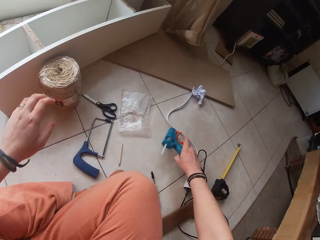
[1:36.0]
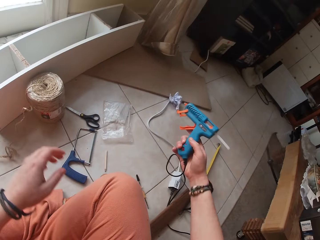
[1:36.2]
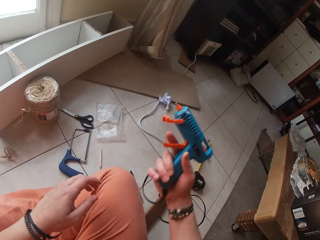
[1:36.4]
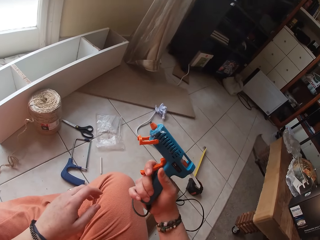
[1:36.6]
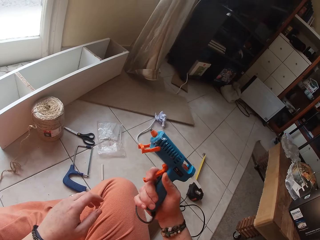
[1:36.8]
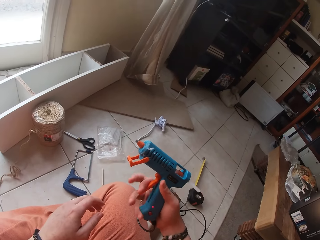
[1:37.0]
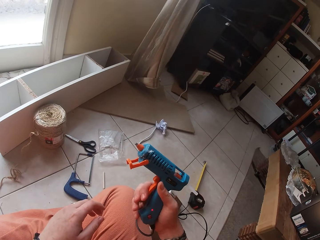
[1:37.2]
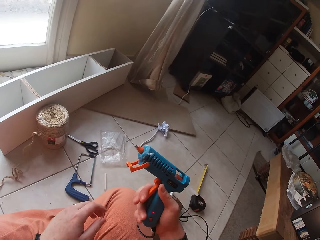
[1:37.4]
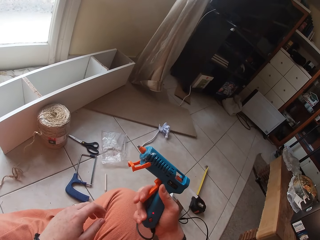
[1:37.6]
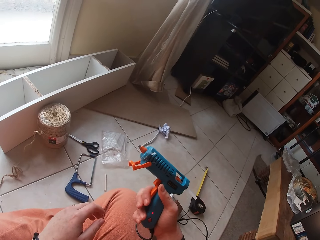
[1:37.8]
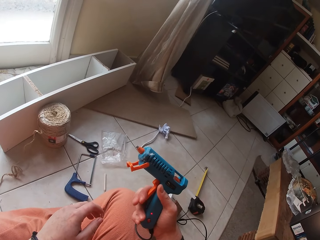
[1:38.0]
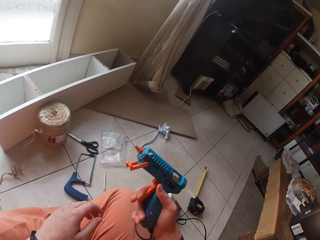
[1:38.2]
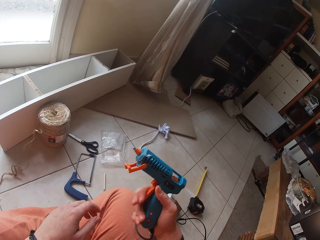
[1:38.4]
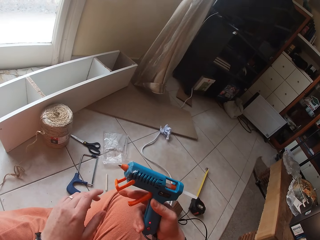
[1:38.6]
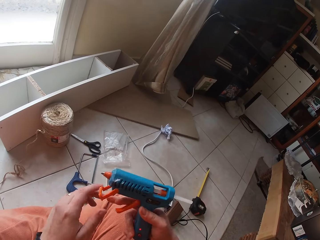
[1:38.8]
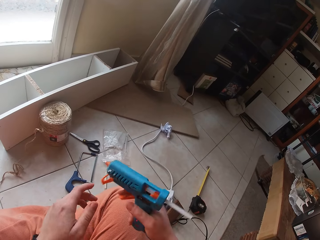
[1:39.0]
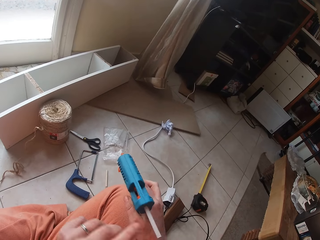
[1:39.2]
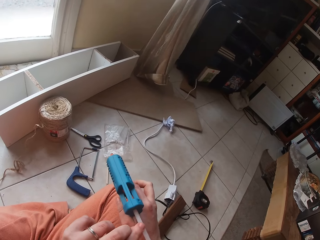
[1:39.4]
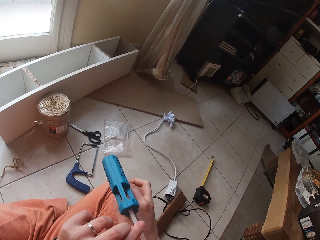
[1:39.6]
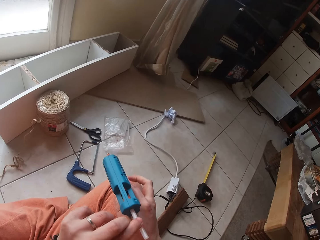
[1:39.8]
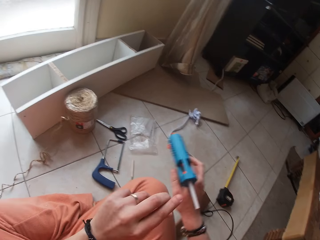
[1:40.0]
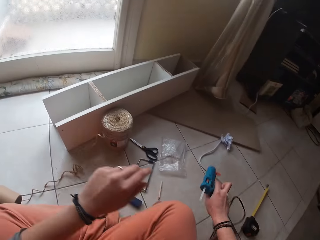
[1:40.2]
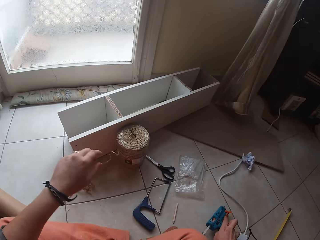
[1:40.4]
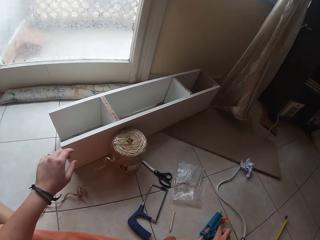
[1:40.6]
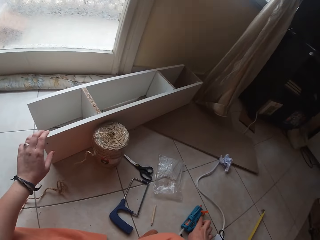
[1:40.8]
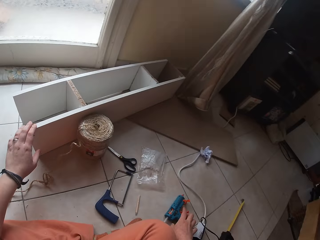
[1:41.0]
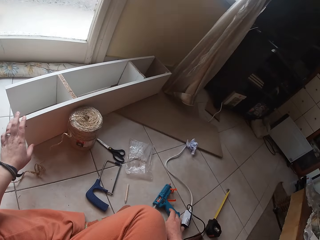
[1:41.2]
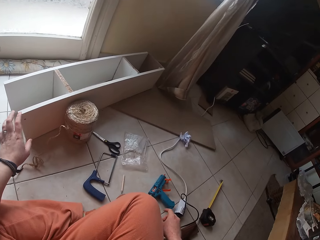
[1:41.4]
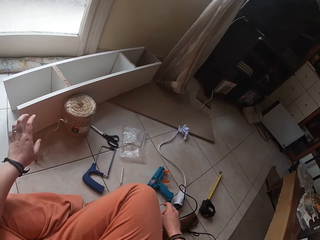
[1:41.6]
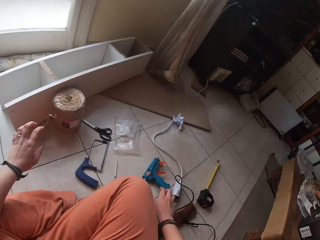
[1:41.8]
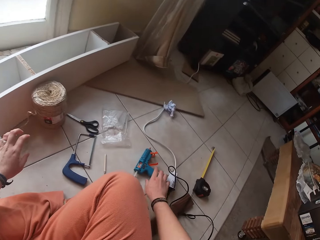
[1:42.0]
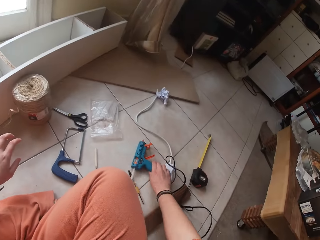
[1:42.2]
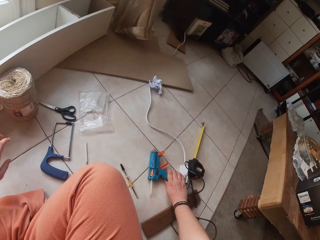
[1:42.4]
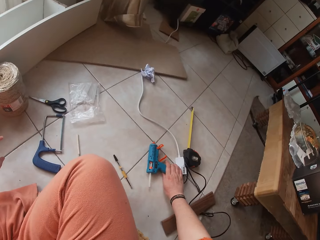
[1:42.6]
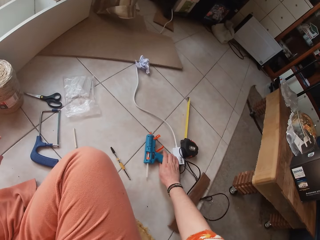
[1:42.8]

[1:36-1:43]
The camera wearer picks up the glue gun from the floor with her right hand. She presses the glue gun trigger in her right hand. She looks at the glue gun. She touches the glue gun with her left hand. She drops the glue gun in her right hand on the floor. She drags the glue gun on the floor with her right hand.

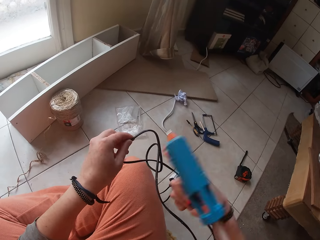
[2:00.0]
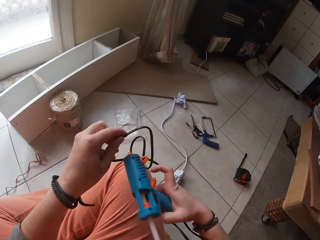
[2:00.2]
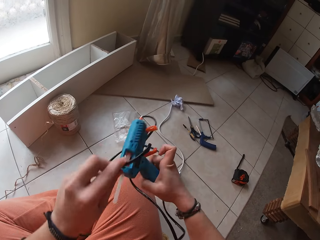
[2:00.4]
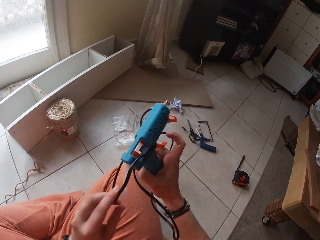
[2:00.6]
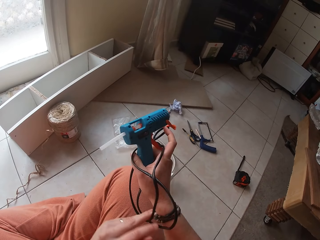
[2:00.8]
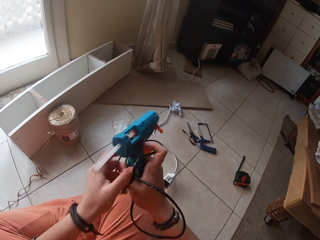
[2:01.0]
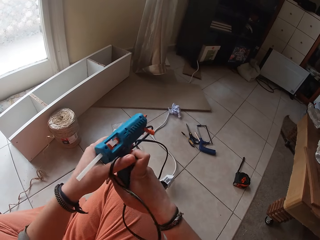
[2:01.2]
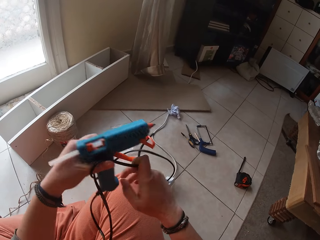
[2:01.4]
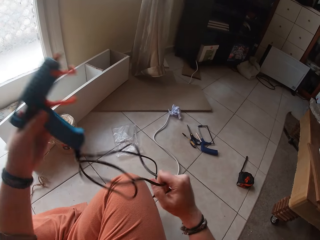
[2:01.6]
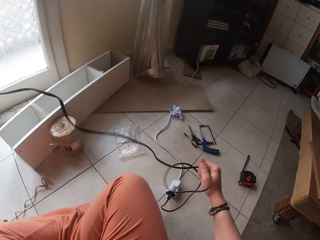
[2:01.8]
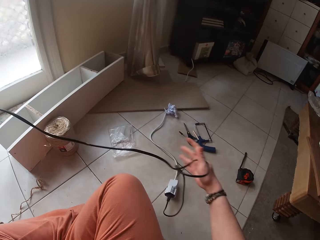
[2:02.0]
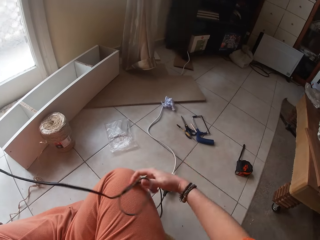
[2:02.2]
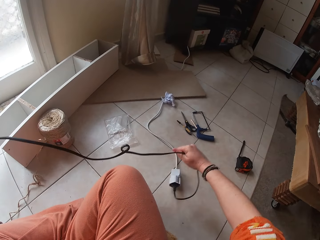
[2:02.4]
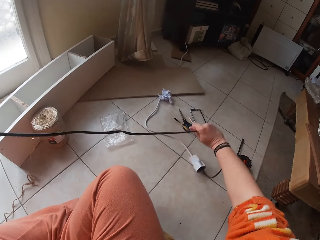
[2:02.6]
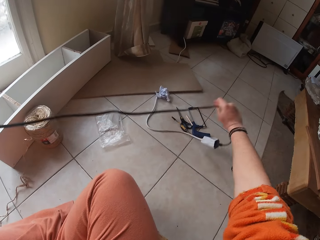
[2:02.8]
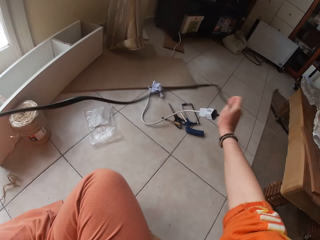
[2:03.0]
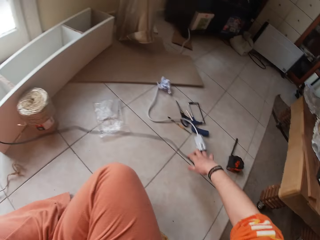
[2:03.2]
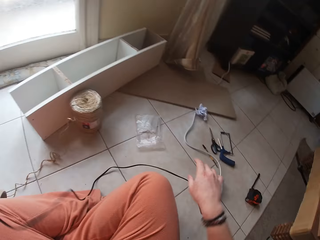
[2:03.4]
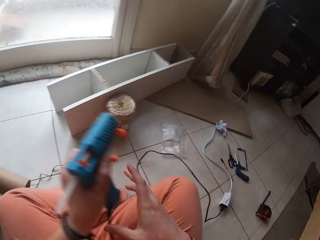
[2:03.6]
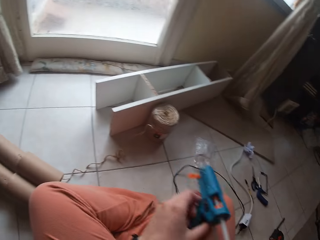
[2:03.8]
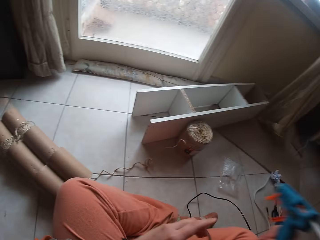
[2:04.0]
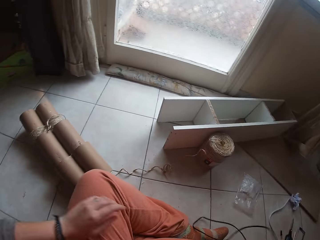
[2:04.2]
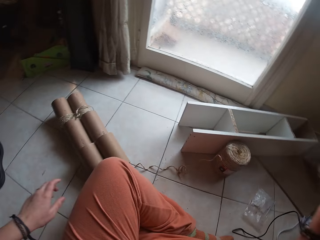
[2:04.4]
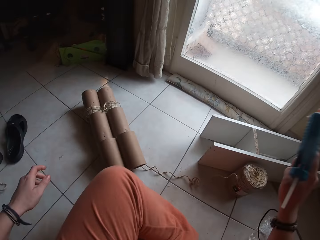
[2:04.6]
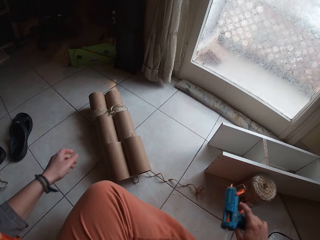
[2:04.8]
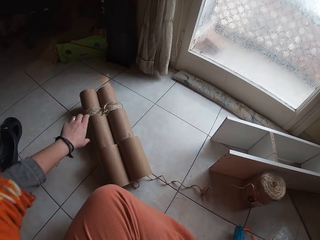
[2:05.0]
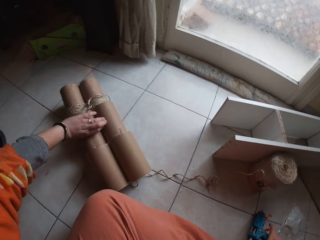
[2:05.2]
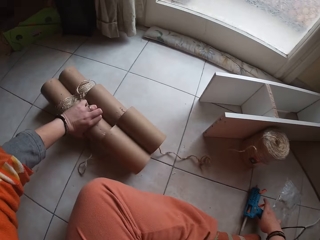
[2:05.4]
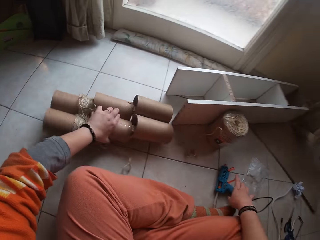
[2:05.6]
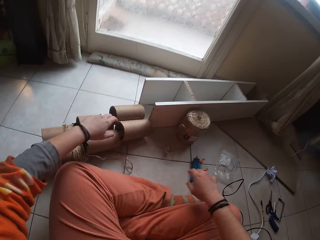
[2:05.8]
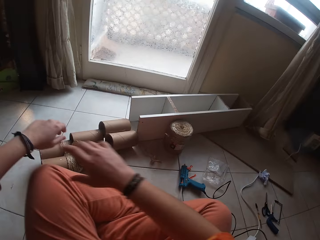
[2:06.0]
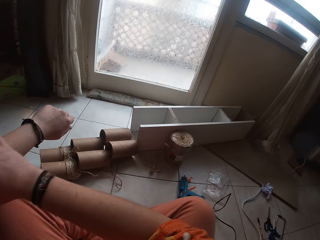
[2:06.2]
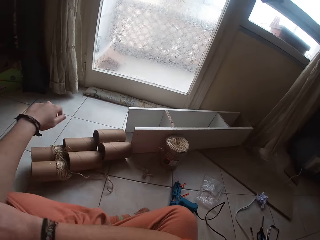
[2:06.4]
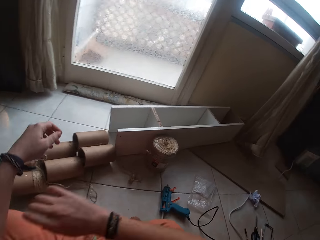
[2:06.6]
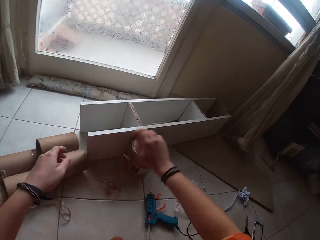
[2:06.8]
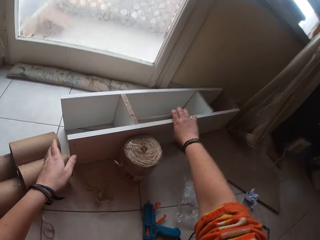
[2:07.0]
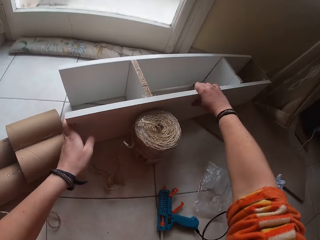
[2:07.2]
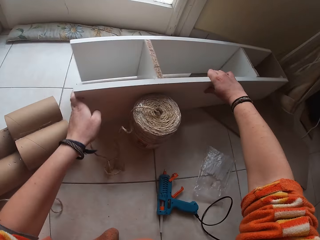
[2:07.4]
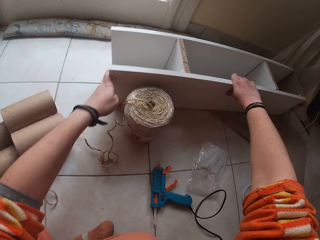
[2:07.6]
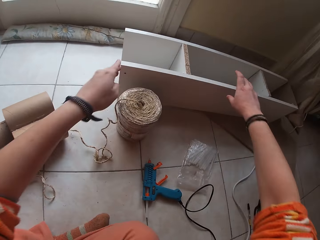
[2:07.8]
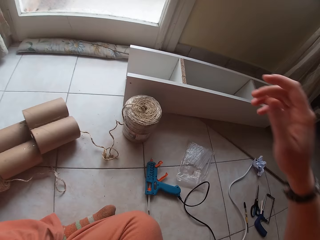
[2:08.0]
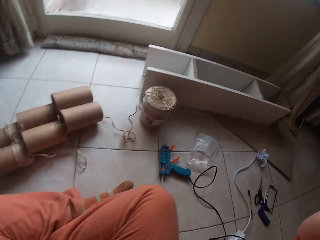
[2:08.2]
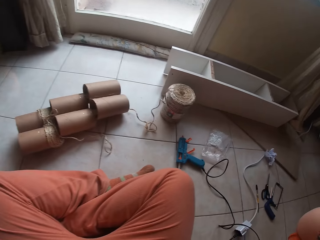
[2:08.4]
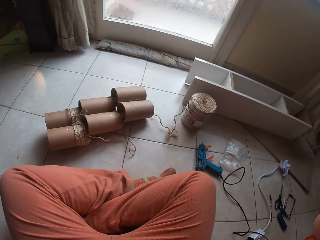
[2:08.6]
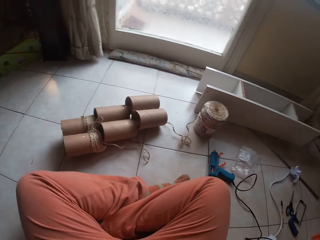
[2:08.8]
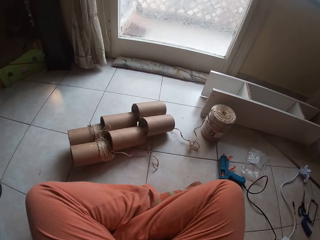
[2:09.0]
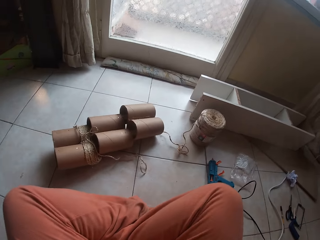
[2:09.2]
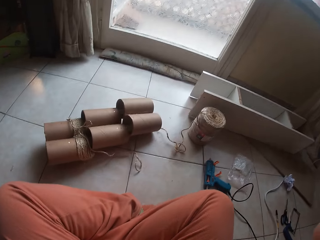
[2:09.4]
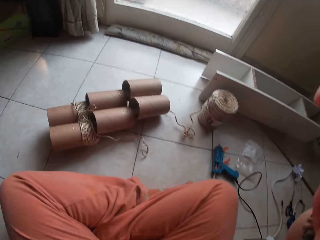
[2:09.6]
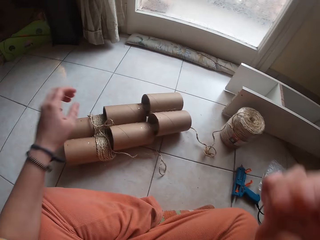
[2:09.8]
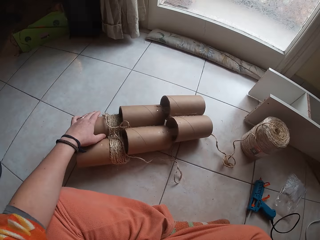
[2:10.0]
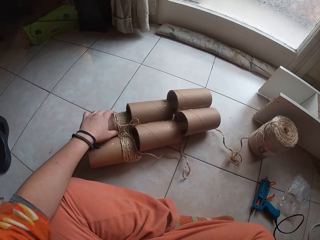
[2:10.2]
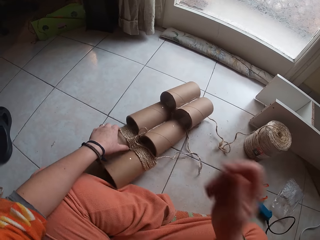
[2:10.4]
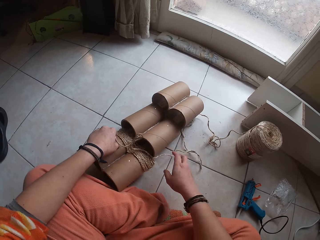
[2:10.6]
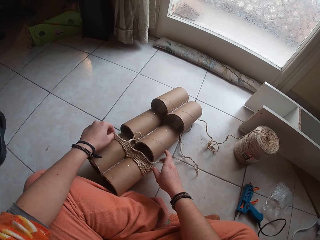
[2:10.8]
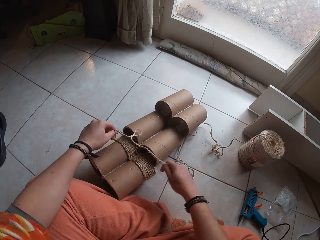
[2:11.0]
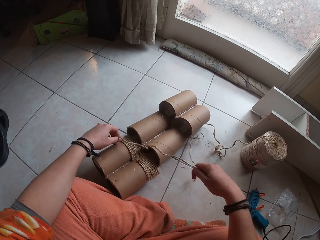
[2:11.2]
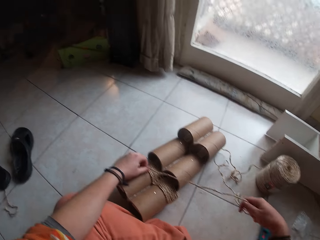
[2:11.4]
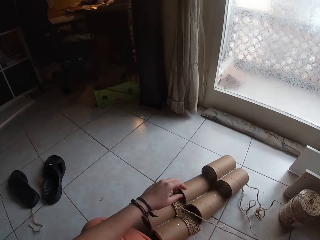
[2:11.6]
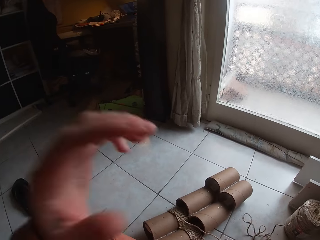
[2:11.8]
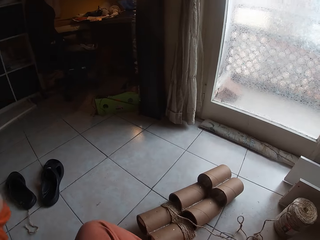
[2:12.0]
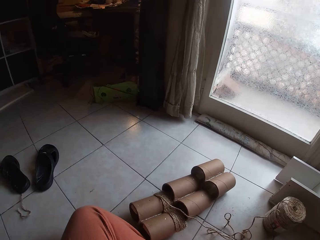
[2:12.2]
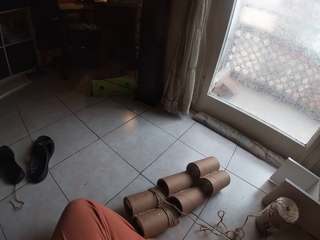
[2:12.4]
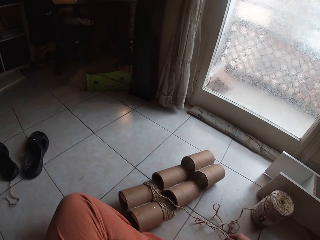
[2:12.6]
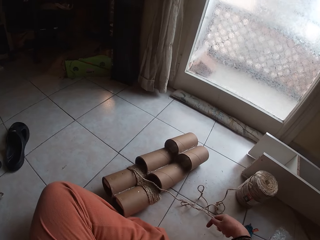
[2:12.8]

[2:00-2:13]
The camera wearer untangles the glue gun cables with both hands. She passes the glue gun in her left hand to her right hand. She pushes the cardboard craft tube on the floor with her left hand. She picks the tubes from the floor. She drops the glue gun in her right hand on the floor. She rolls up her left arm sweater sleeves with her right hand. She shifts the wooden structure on the floor with both hands. She adjusts her head camera with both hands. She raises the hands. She looks around. She shifts the cardboard craft tube on the floor with her left hand. She pulls the rope on the cardboard craft tube with her right hand. She adjusts her head camera with her left hand. She raises the hand.
